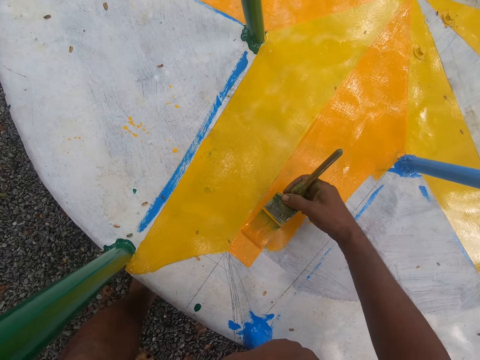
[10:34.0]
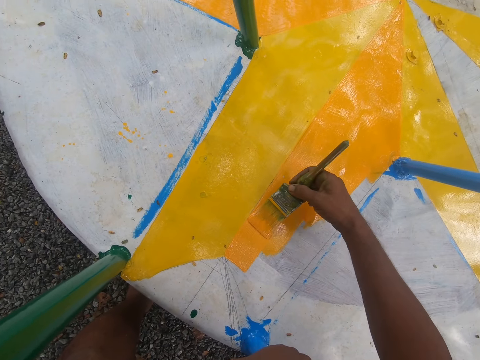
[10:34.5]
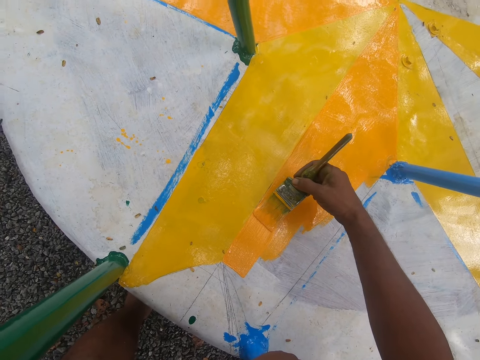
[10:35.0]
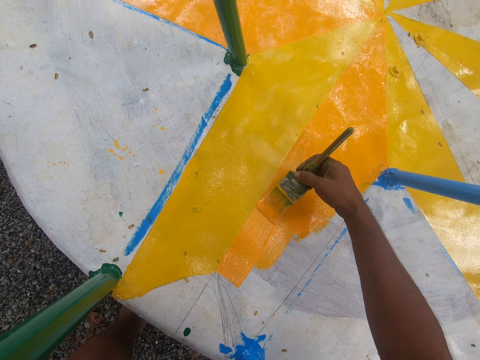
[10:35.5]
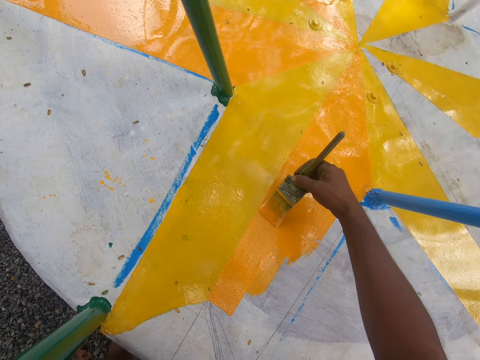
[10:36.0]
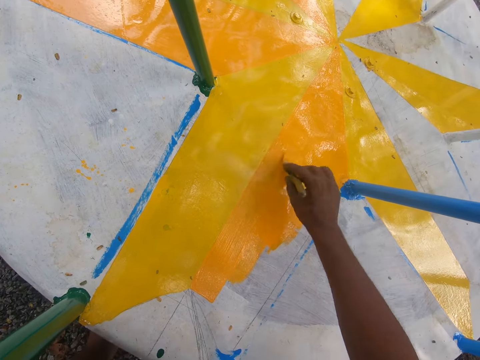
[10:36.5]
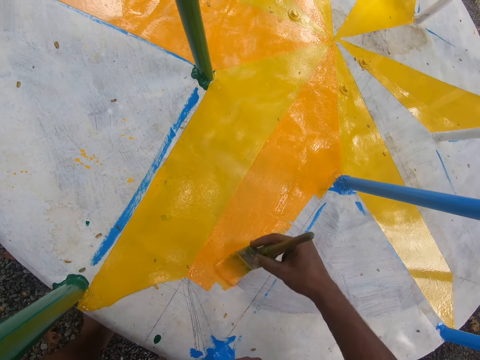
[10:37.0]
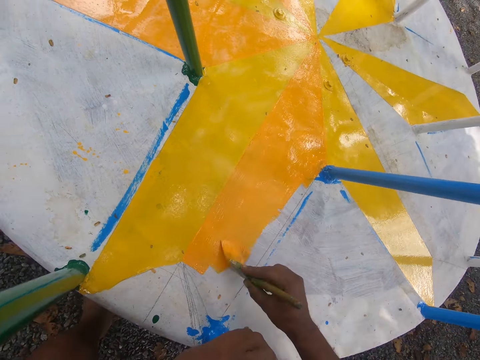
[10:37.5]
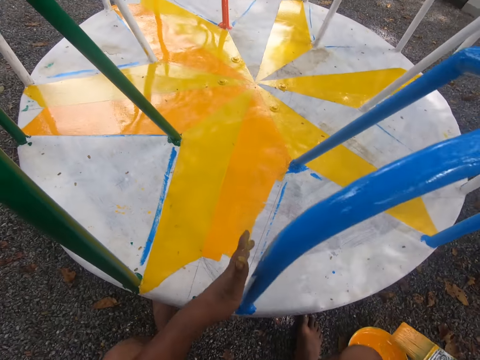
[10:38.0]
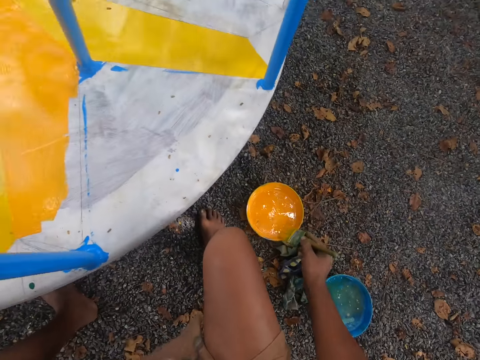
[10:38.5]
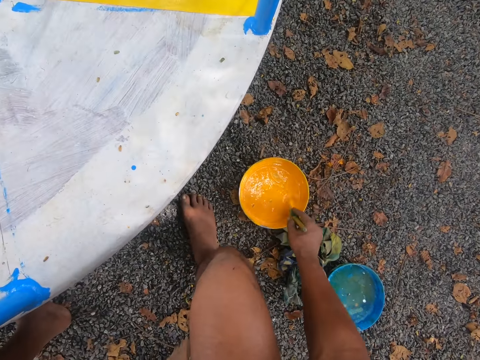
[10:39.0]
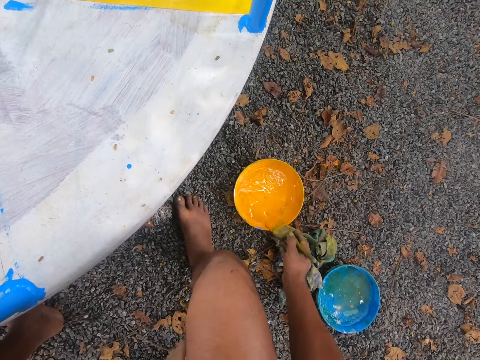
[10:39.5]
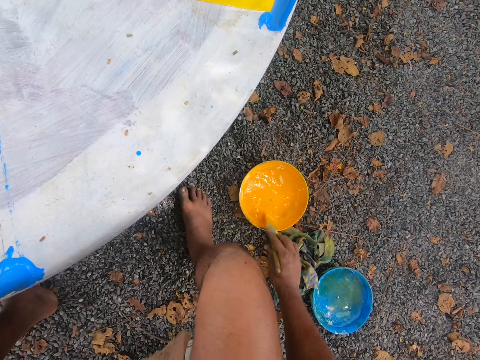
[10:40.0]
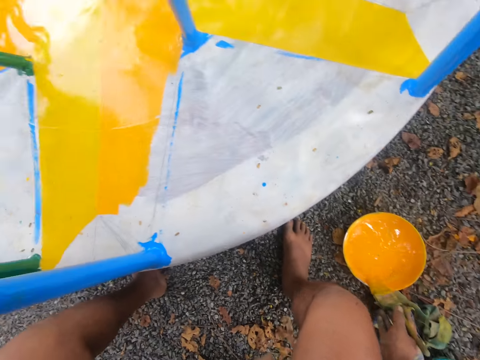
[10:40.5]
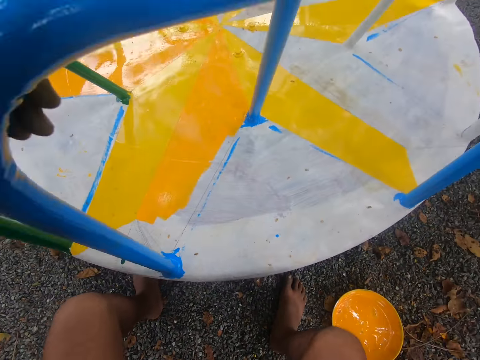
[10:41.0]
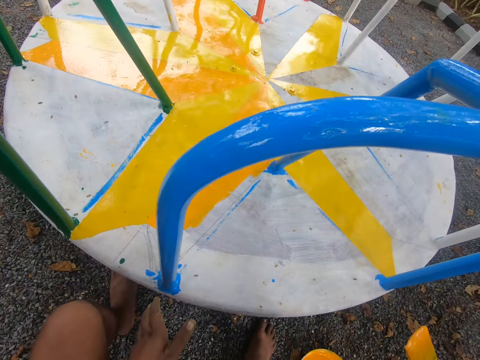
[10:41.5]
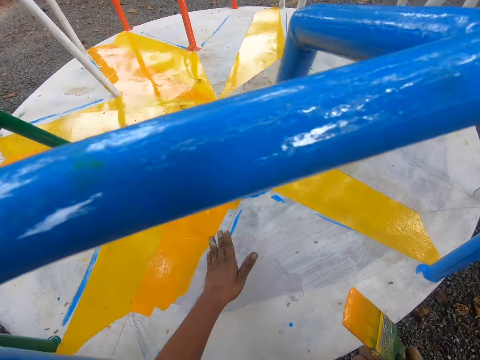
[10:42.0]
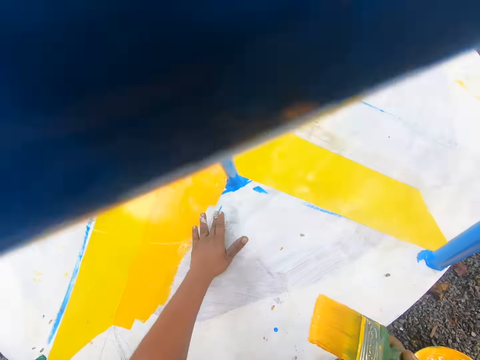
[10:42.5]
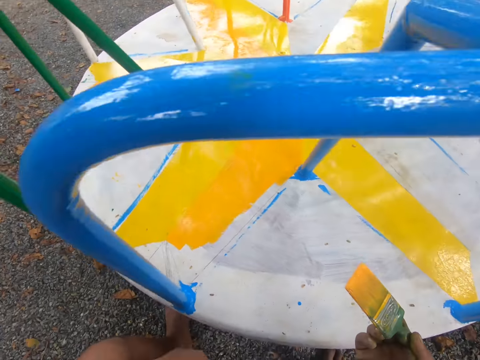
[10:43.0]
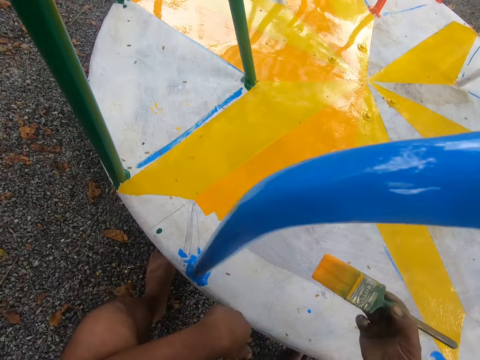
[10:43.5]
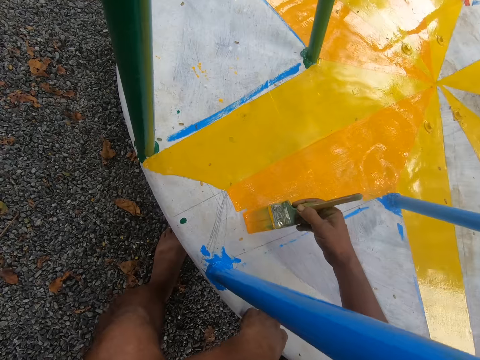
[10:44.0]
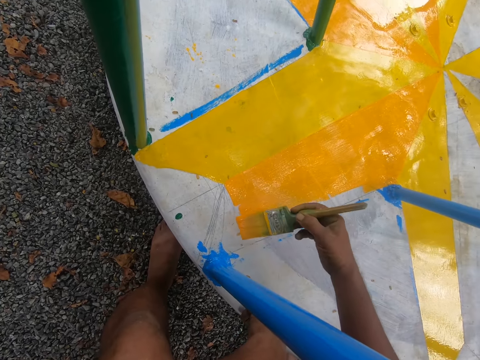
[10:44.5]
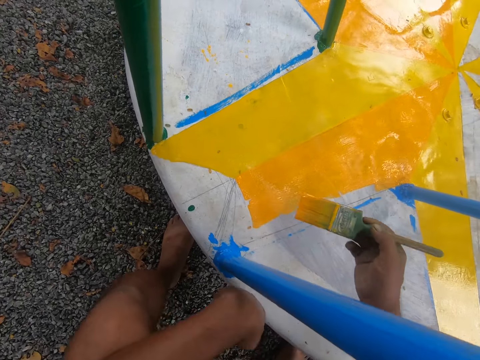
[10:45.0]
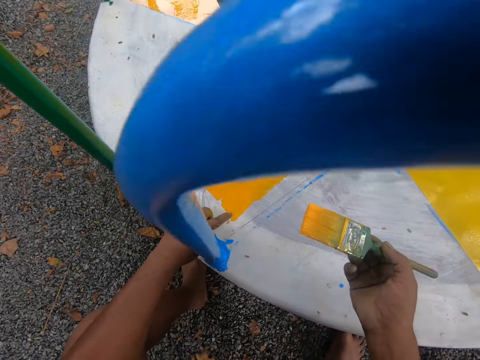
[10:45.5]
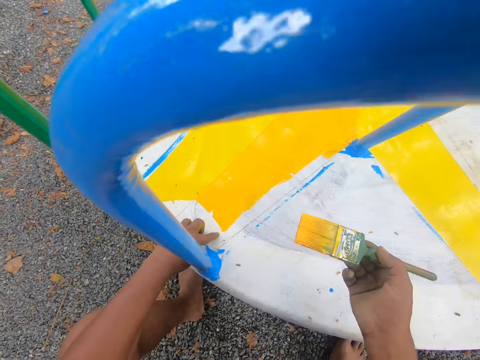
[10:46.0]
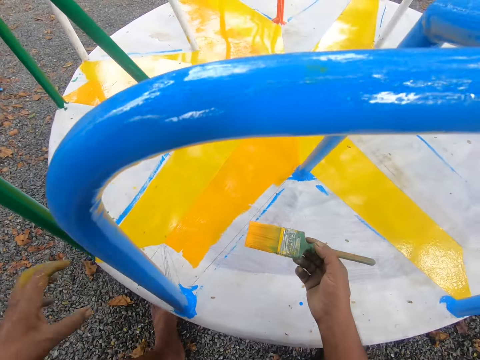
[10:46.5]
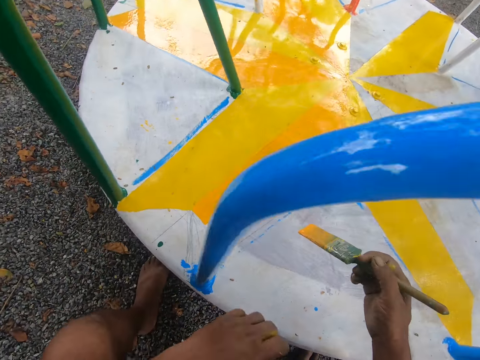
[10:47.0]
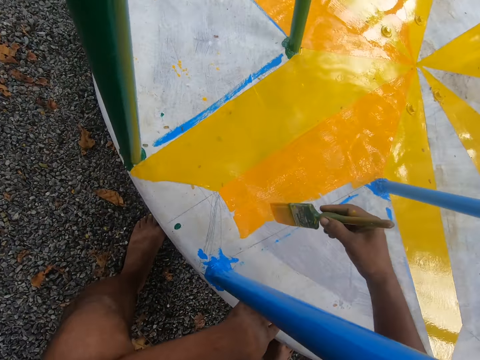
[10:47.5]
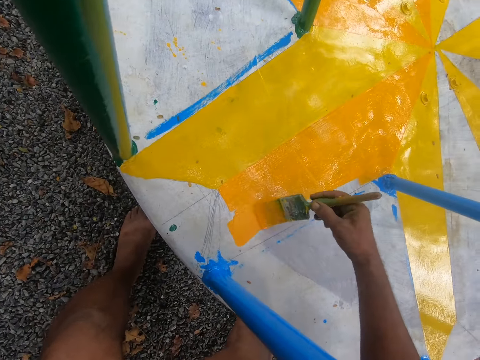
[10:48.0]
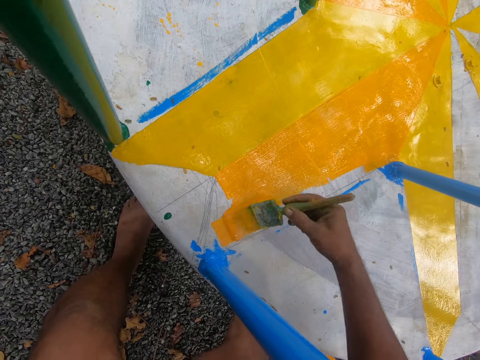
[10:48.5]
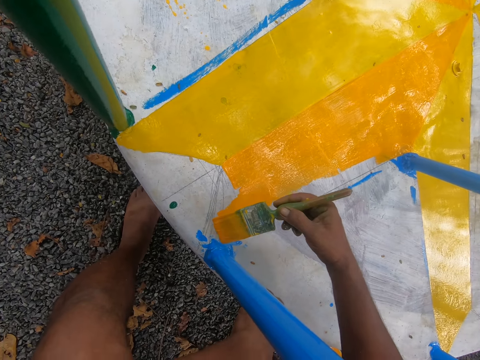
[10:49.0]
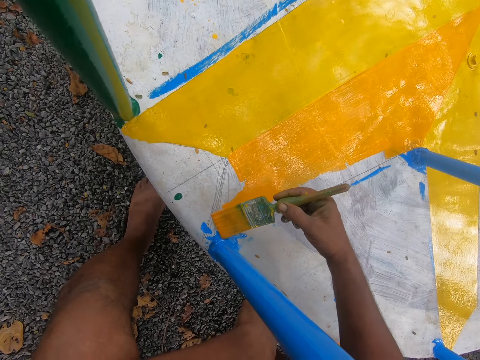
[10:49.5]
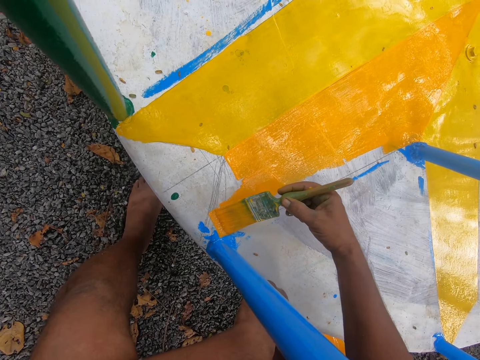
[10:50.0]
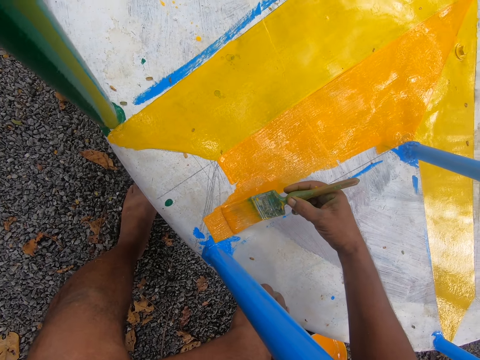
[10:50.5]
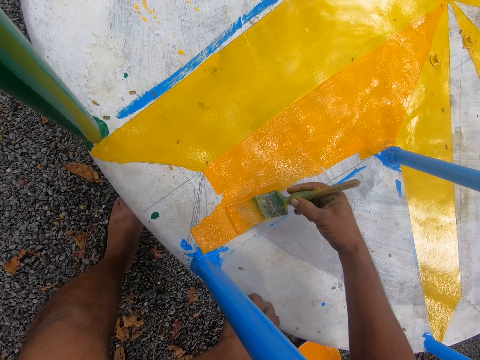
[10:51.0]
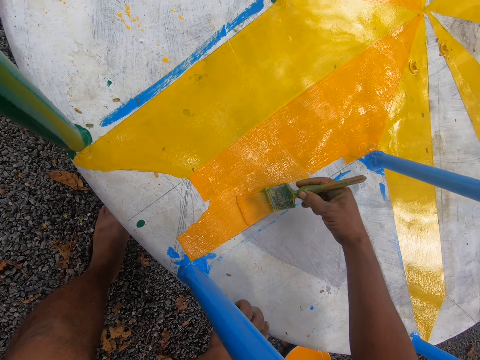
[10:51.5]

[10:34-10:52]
The camera wearer paints a roundabout or merry-go-round with a brush. He paints it again. He takes paint from the bowl with the paintbrush in his right hand. He dabs the paint on the bowl with the paintbrush in his right hand. He dusts the merry-go-round with his left hand. He paints the merry-go-round with the paintbrush in his right hand. He rubs his left index on the merry-go-round. He paints the merry-go-round with the paintbrush in his right hand.

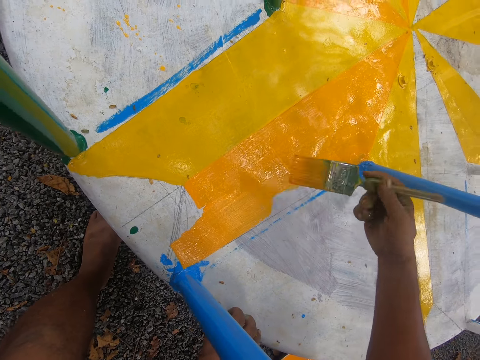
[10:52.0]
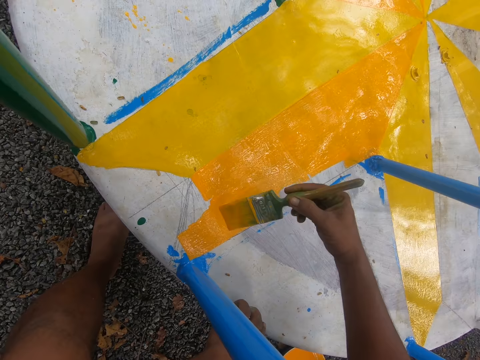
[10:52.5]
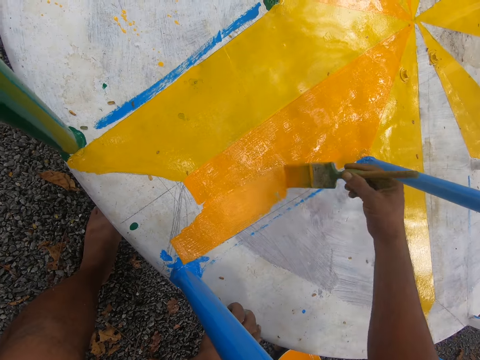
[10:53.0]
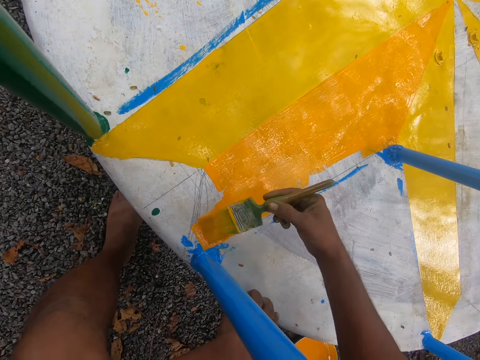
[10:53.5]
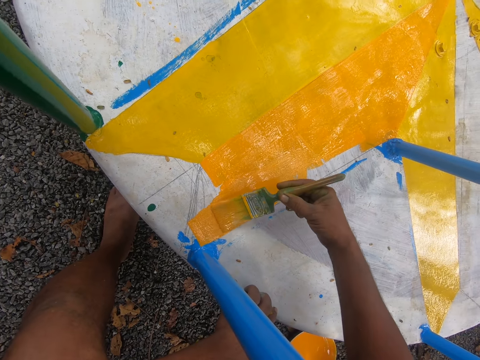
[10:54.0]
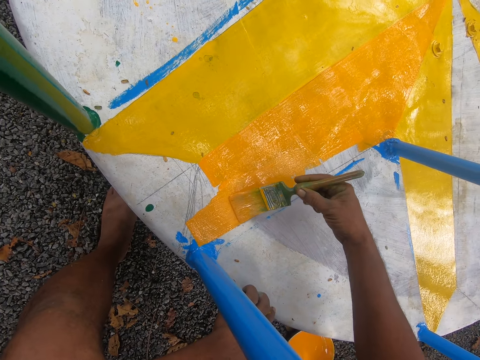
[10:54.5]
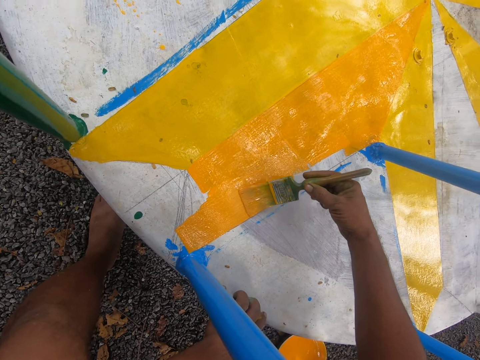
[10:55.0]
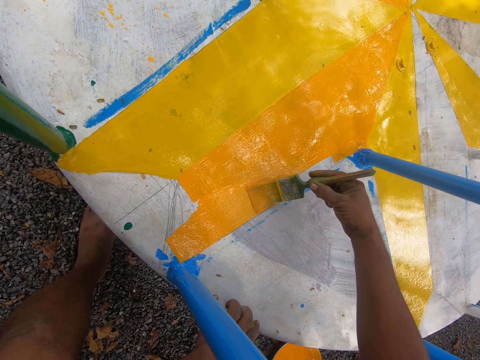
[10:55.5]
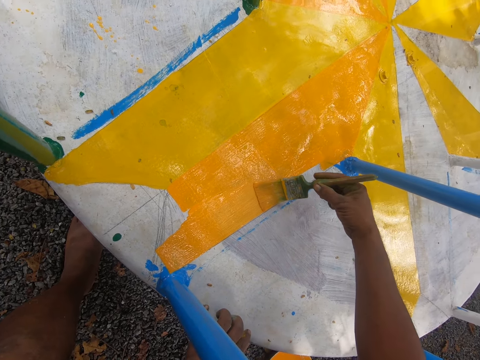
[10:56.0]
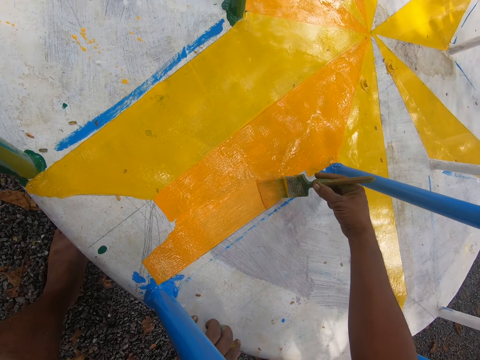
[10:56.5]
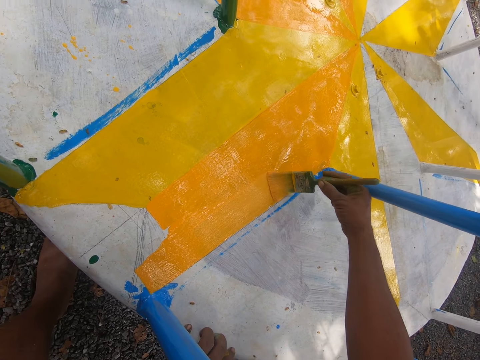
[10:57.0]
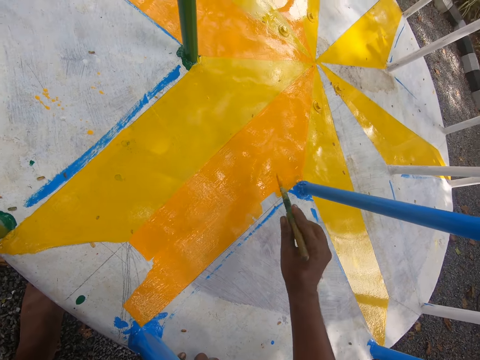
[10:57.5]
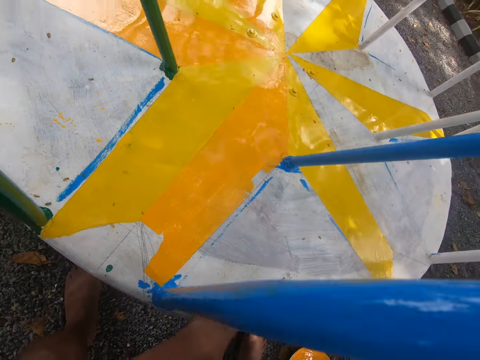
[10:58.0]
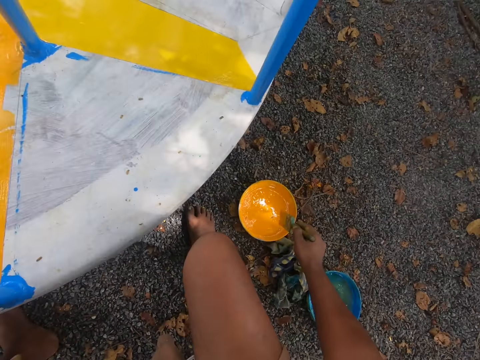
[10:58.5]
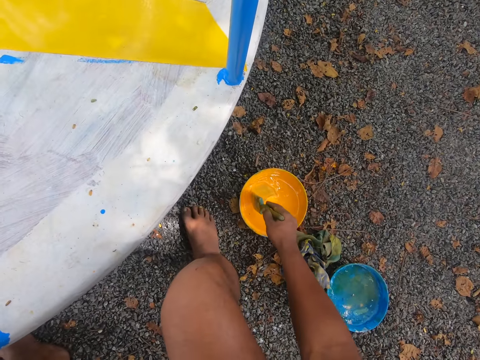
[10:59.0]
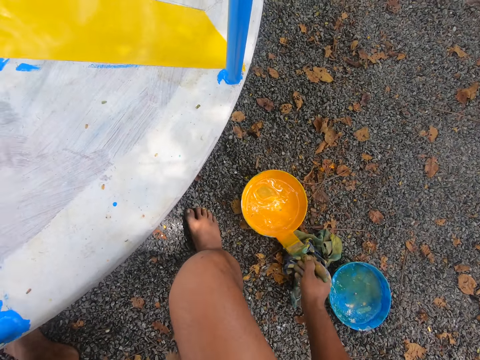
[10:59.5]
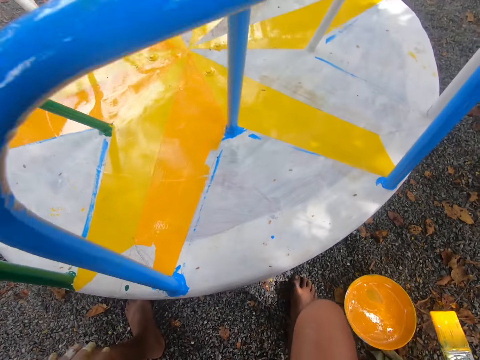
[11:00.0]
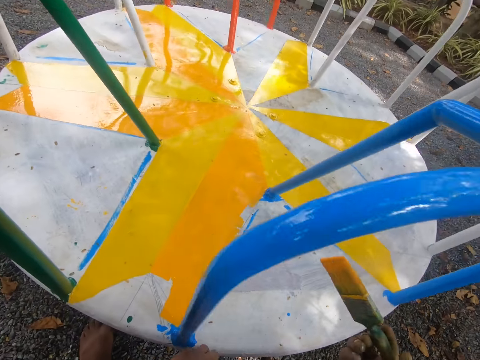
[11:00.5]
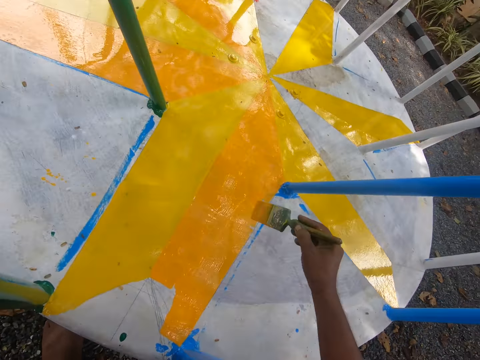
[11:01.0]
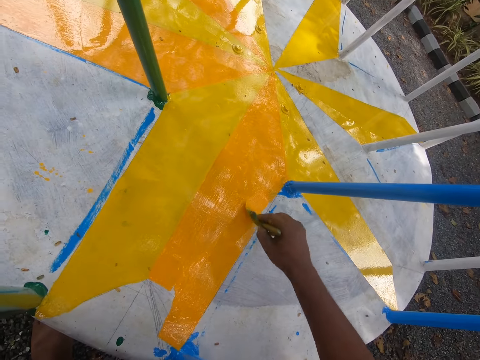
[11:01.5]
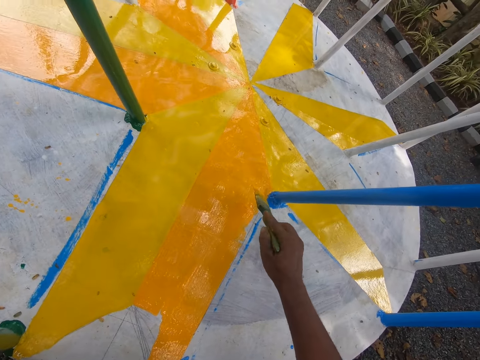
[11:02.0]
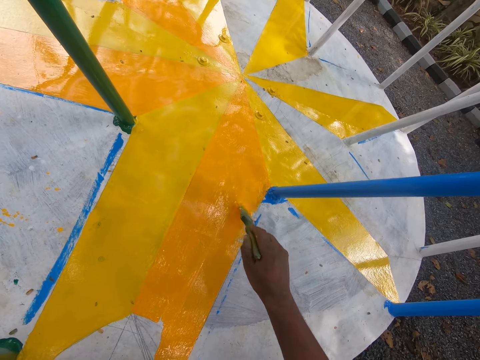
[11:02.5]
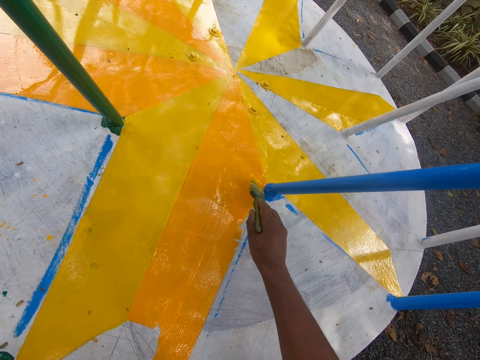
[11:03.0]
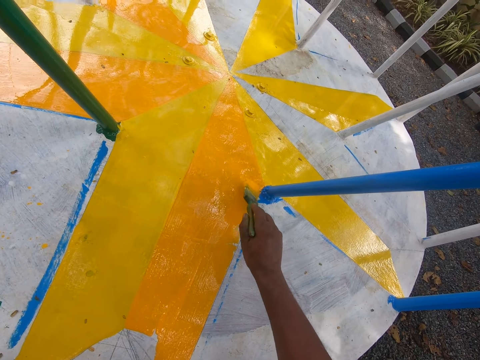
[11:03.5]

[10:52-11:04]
The camera wearer paints a roundabout or merry-go-round with a brush. He takes paint from the bowl with the paintbrush in his right hand. He paints the merry-go-round with the brush. He dabs the paint on the bowl with the paintbrush in his right hand. He paints the merry-go-round with the paintbrush in his right hand.
